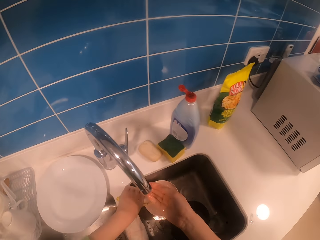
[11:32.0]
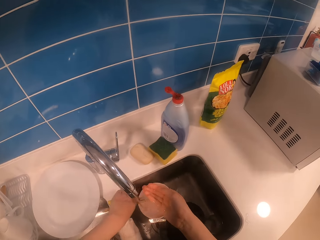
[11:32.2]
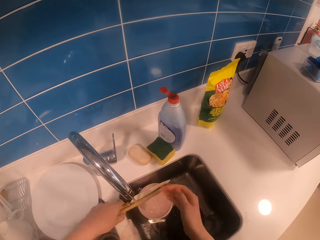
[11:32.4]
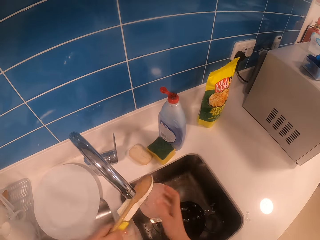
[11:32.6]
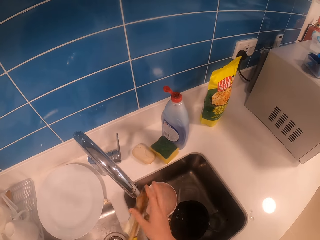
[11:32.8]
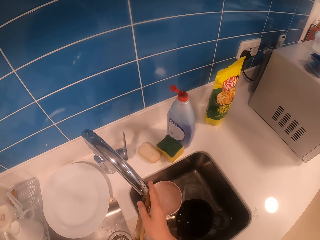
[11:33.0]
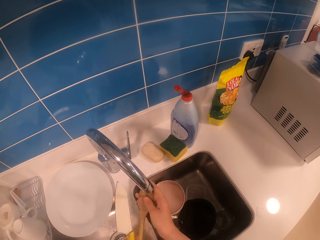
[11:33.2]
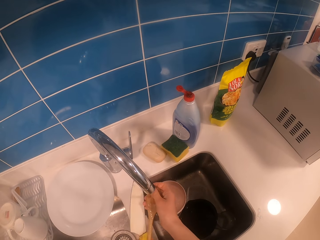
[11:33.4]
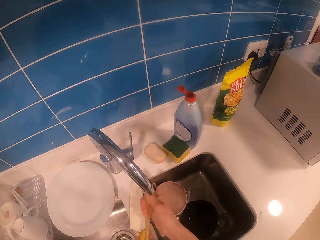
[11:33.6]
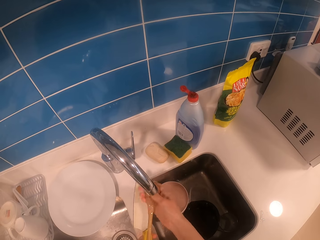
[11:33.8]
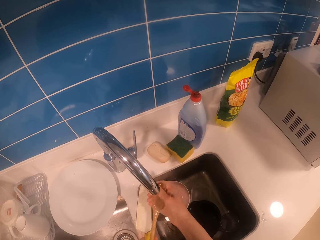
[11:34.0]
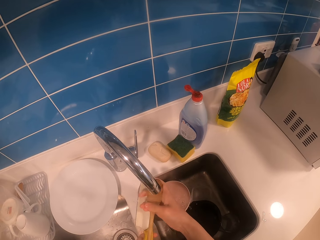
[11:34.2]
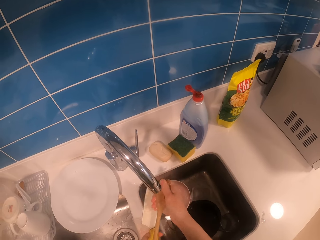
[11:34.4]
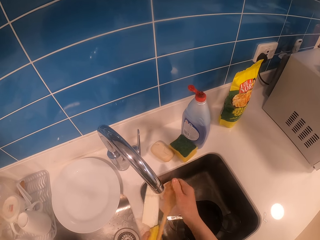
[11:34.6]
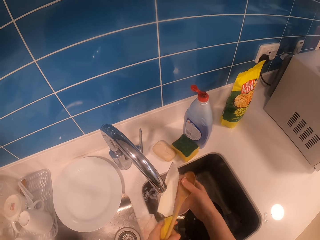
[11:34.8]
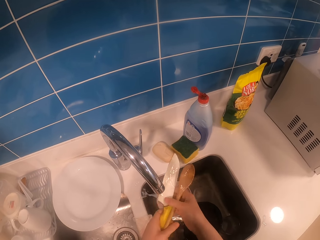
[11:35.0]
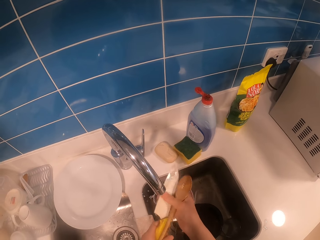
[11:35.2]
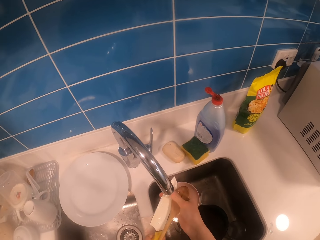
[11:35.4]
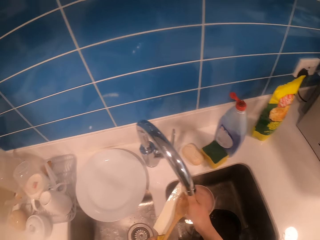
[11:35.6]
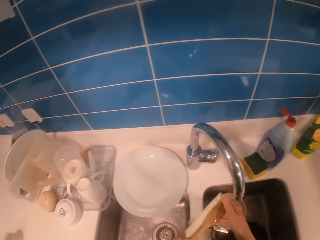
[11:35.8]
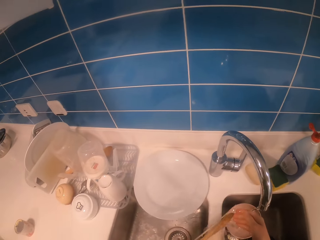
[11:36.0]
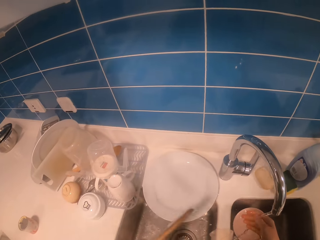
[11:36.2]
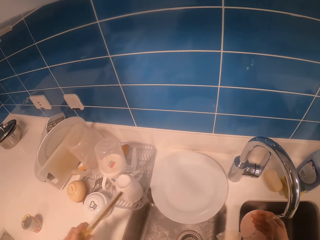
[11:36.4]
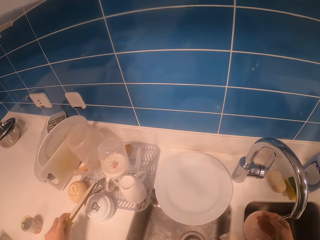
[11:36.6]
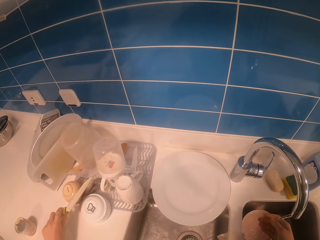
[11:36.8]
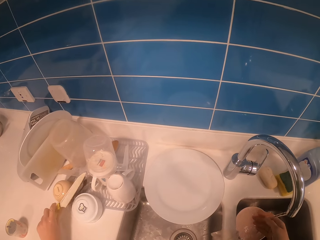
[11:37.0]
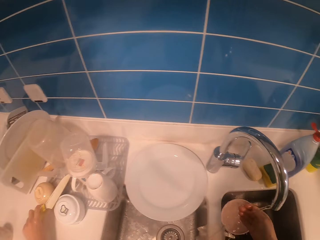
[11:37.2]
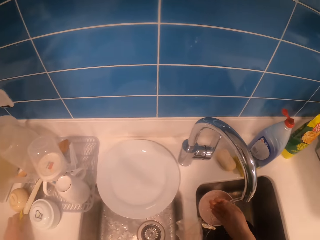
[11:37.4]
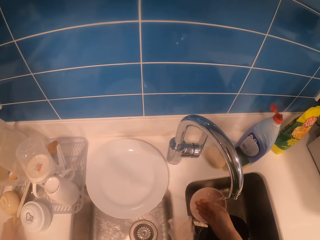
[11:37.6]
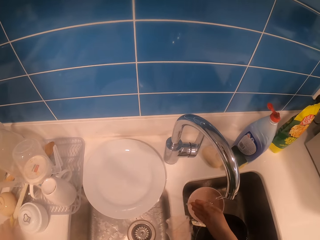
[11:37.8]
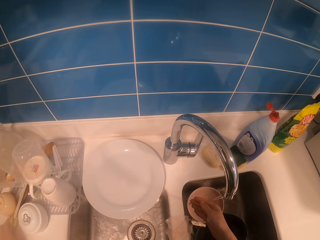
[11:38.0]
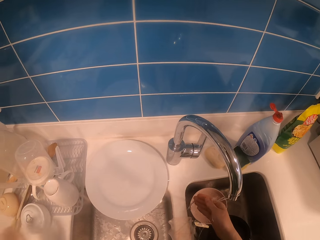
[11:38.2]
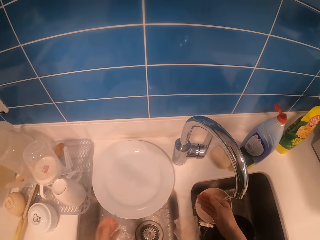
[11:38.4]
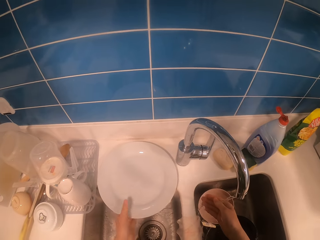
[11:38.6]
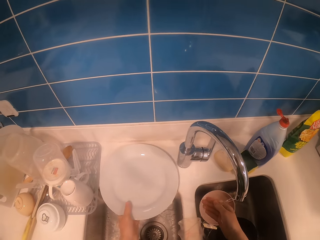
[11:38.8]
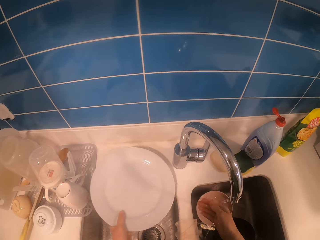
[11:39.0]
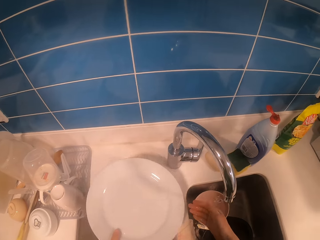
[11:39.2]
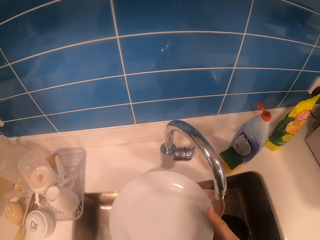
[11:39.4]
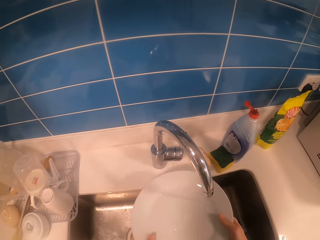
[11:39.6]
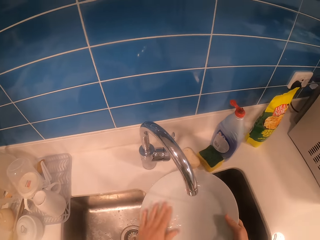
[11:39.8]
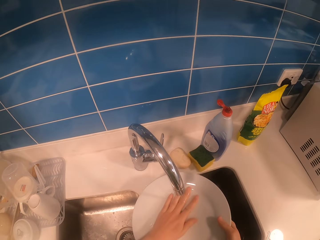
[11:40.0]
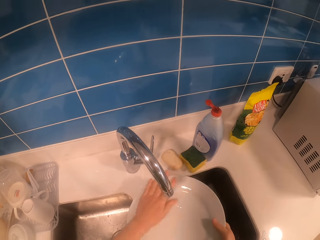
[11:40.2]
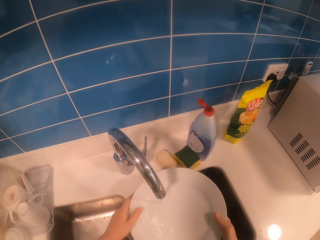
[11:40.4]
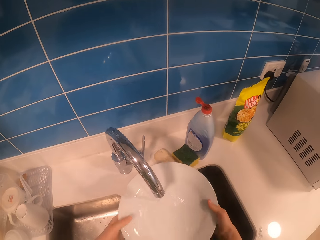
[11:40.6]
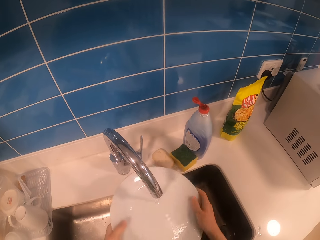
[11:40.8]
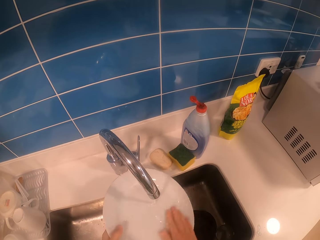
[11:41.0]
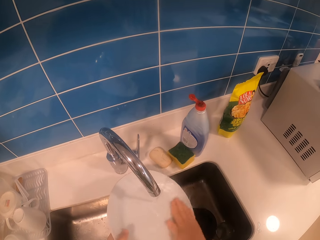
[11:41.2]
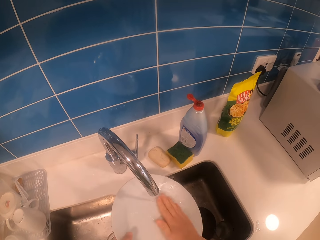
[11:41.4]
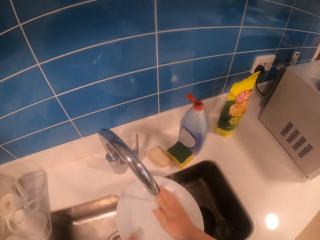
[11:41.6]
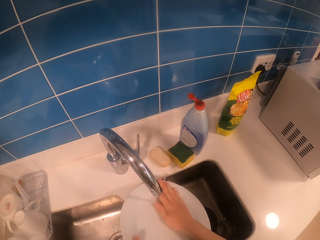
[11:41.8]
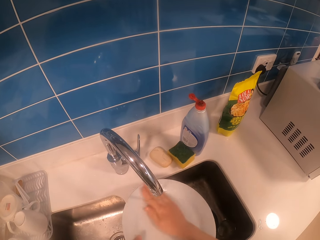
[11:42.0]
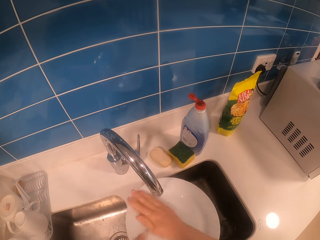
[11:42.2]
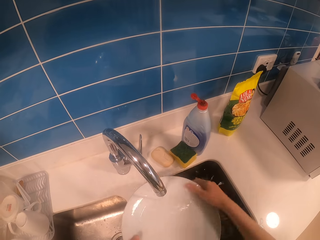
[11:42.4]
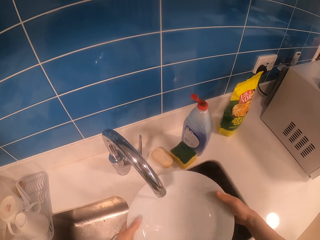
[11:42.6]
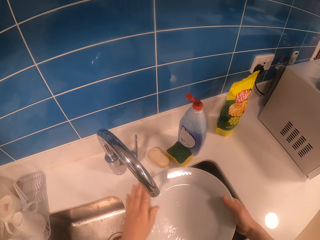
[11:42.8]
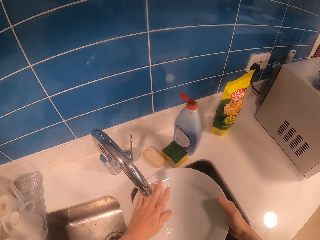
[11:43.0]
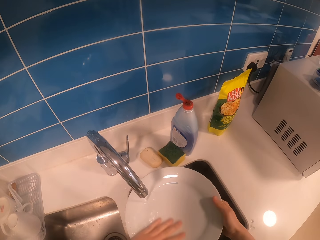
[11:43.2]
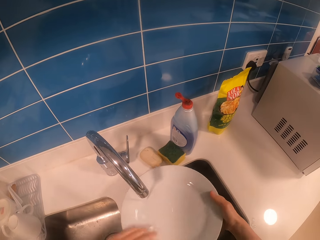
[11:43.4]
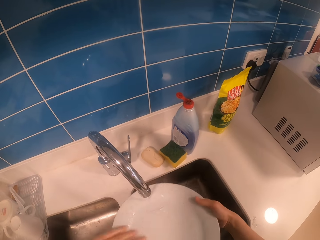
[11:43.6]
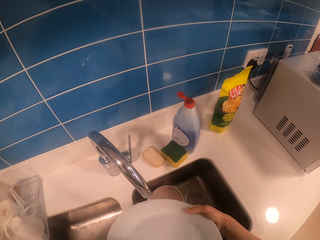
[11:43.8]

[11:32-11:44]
The camera wearer rinses a wooden ladle and a knife with running water from a tap. She looks around. She puts down the knife and the wooden ladle on a utensils rack. She rinses her hand with running water from a tap. She picks up a plate from a kitchen counter with the left hand. She rinses the plate with running water from a tap.

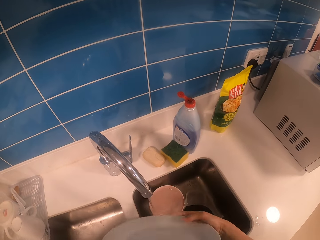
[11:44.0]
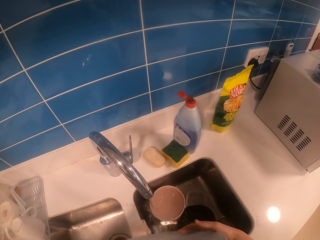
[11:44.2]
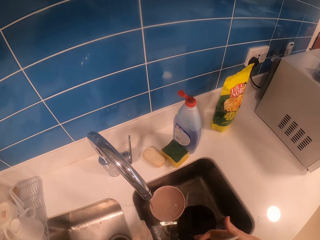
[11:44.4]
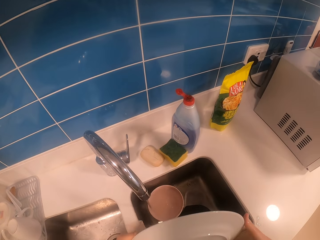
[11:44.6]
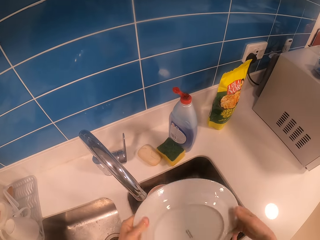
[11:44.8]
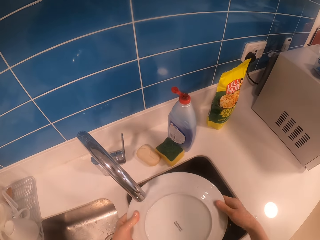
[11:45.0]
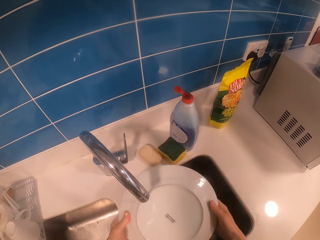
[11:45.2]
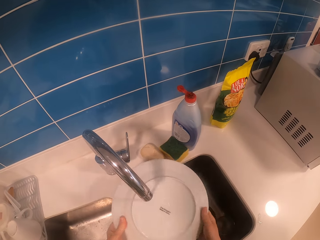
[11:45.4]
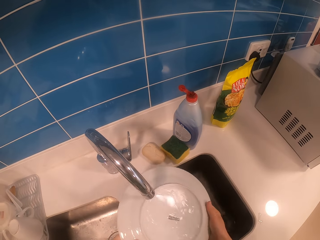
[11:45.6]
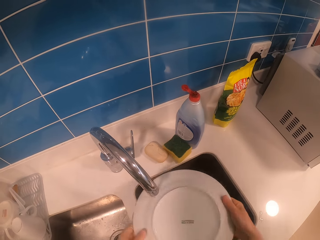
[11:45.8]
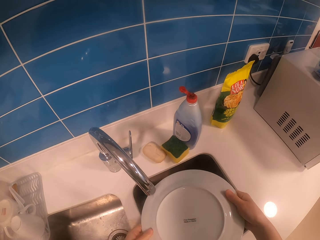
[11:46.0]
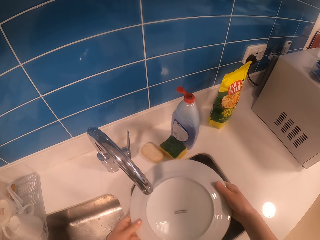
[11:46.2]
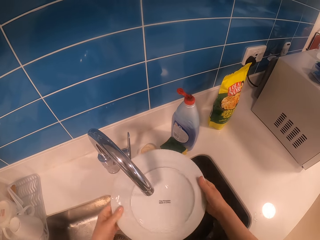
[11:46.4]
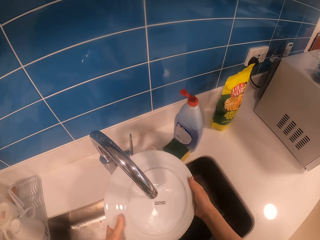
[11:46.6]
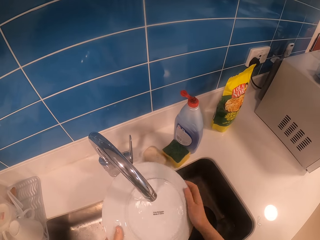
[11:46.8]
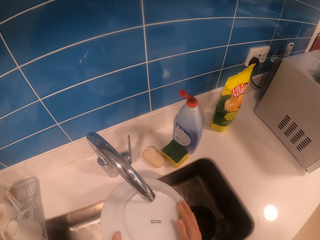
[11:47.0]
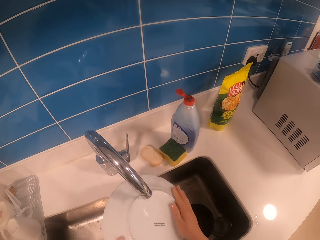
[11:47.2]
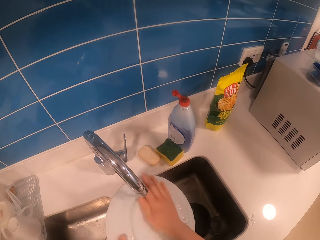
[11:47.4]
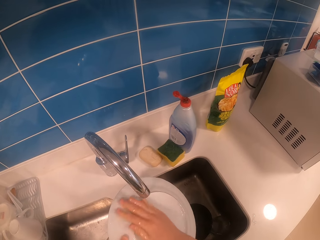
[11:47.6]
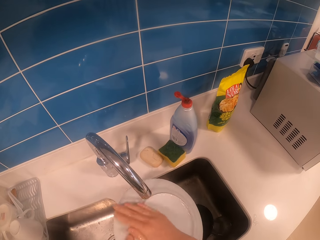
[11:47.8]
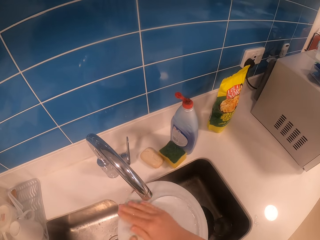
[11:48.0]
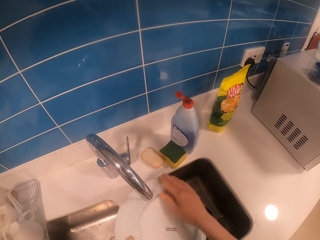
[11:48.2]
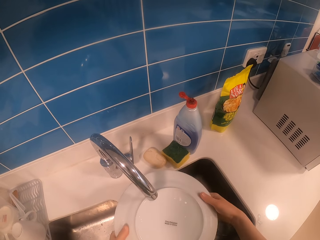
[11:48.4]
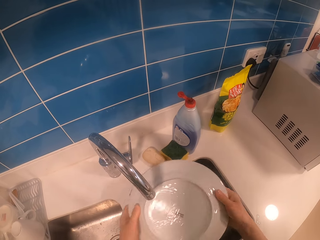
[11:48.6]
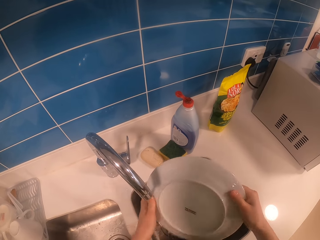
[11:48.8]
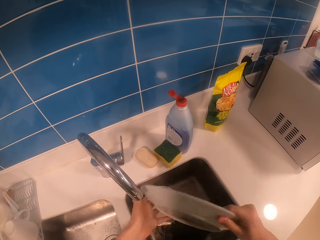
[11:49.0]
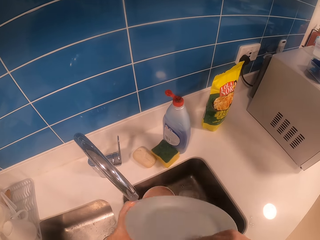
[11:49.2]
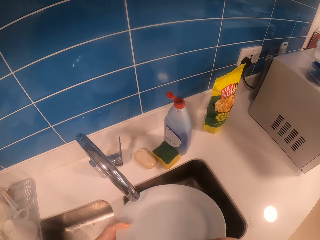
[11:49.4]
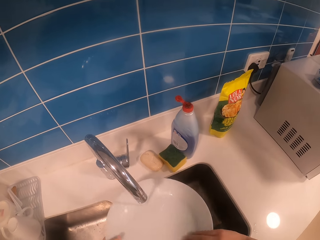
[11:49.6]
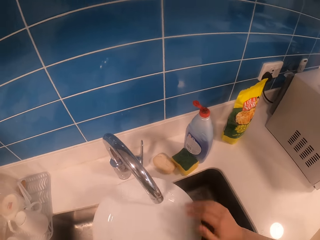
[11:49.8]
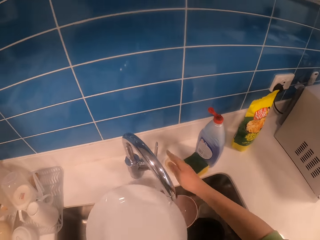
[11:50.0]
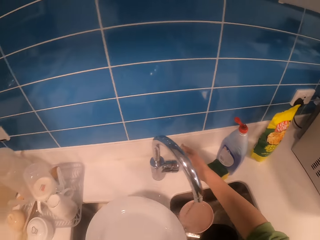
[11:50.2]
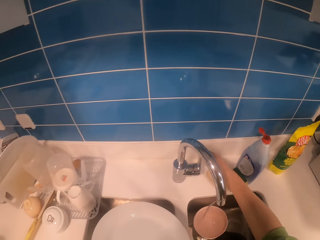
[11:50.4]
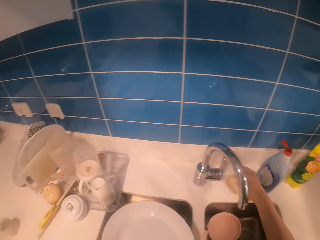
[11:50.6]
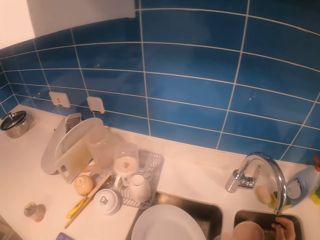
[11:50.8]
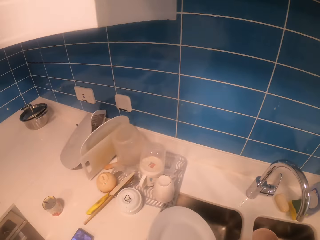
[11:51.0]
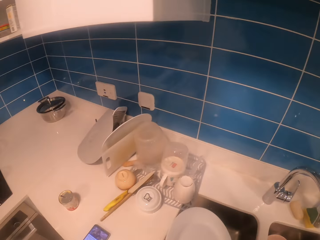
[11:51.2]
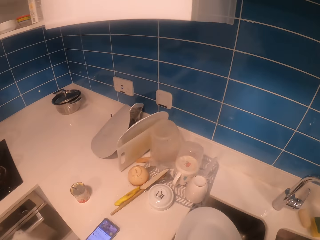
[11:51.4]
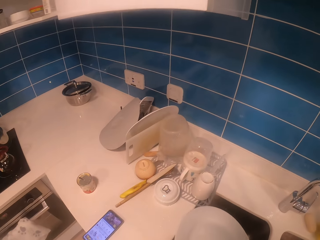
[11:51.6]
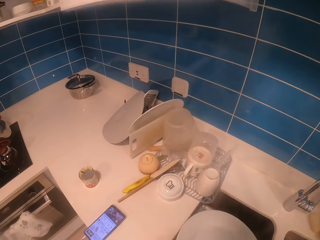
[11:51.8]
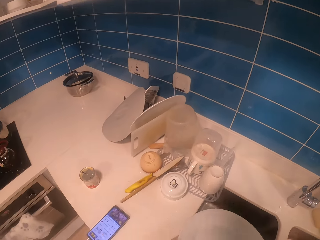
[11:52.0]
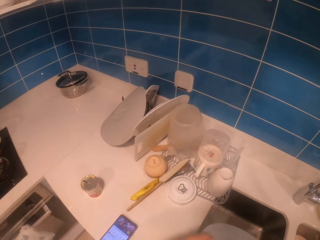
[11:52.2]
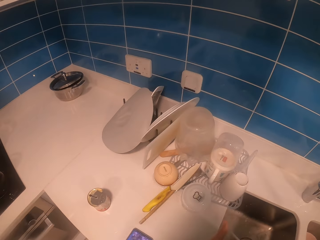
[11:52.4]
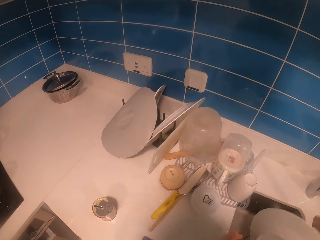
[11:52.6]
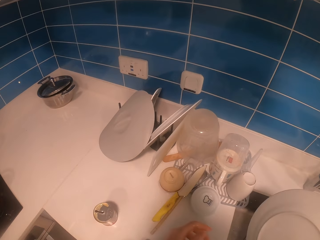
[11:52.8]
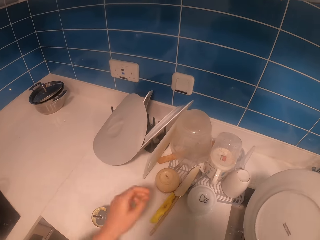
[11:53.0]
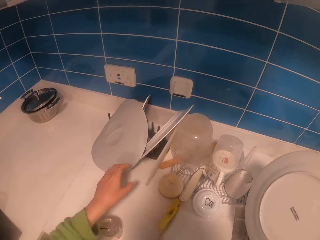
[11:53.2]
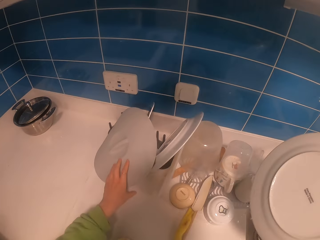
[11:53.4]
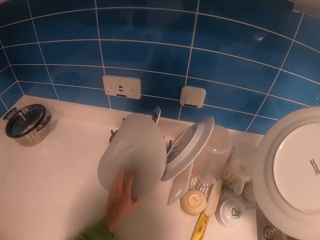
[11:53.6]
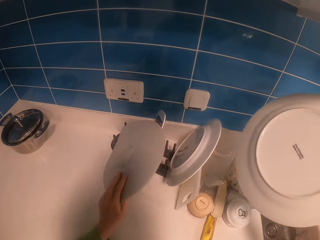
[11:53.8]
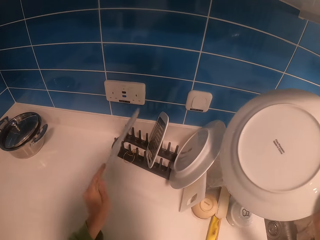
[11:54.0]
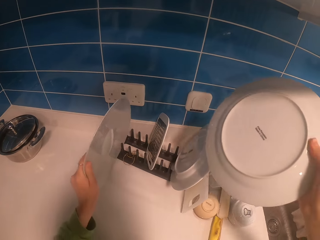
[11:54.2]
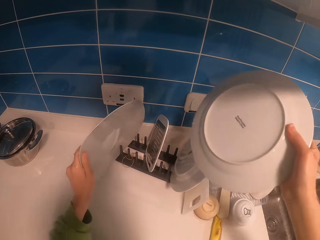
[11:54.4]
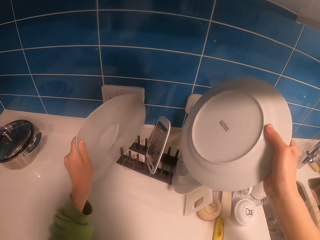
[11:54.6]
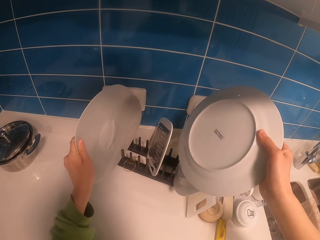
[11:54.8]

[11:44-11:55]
The camera wearer pours water in the plate. She flips the plate in a sink. She rinses the plate with running water from a tap. She closes the tap with her hand. She looks around a room. She moves a plate in a utensils rack with the left hand.
